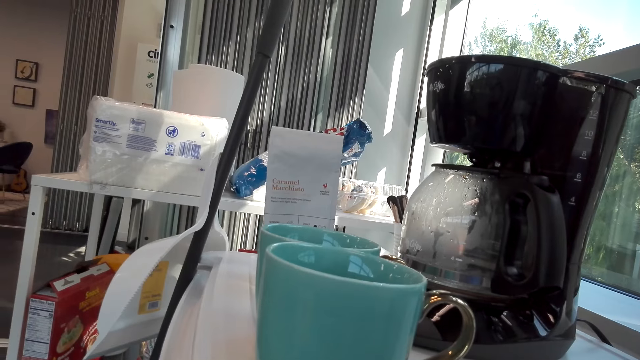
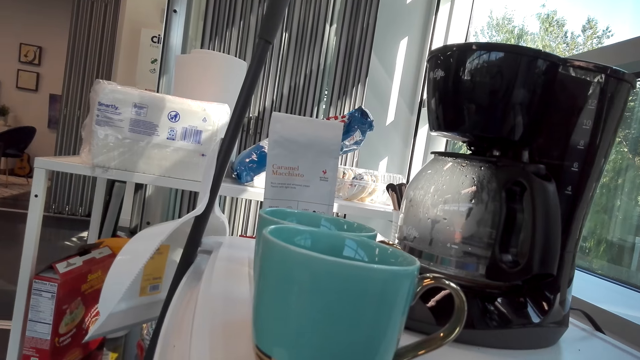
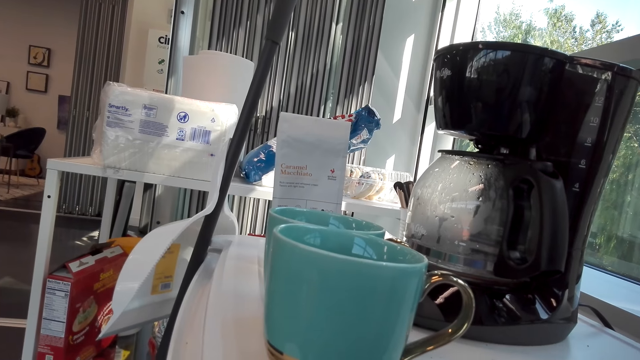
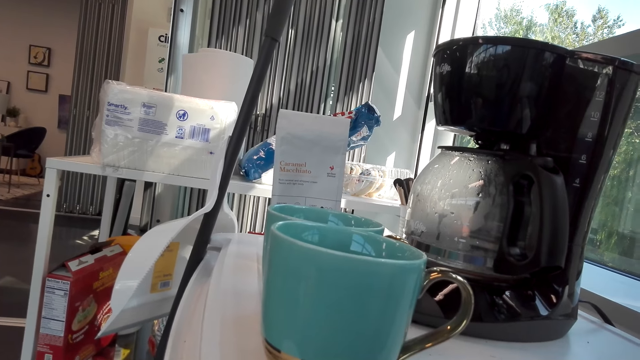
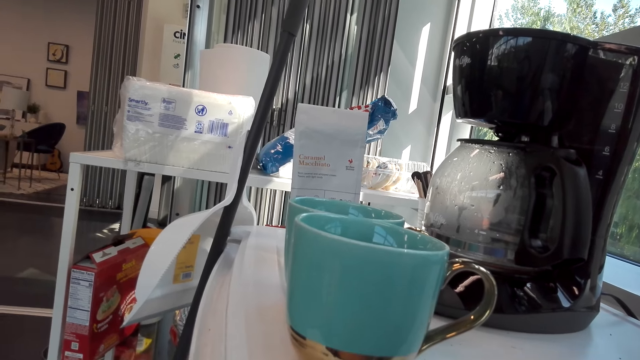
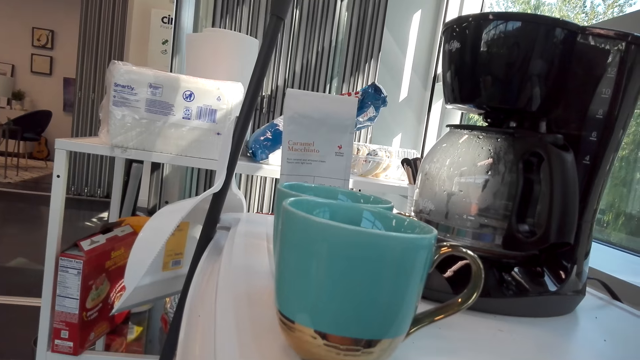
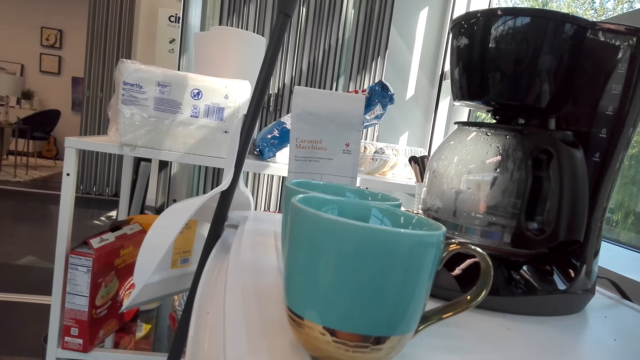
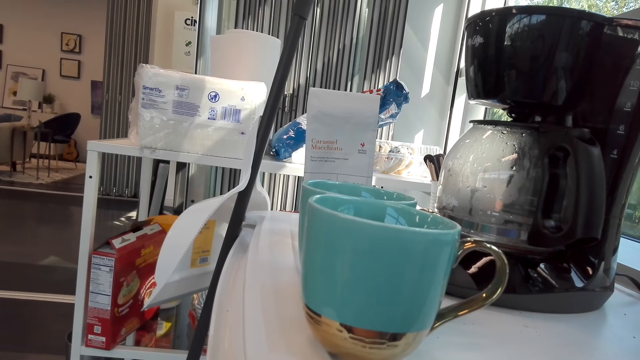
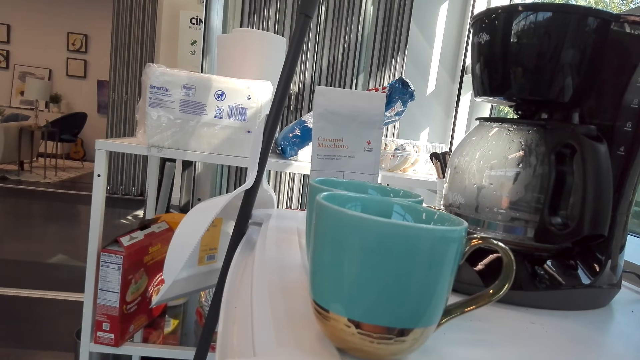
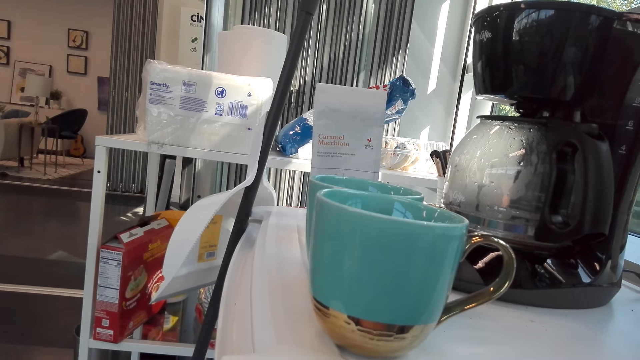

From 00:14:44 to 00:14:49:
The camera wearer looks at the coffee machine.

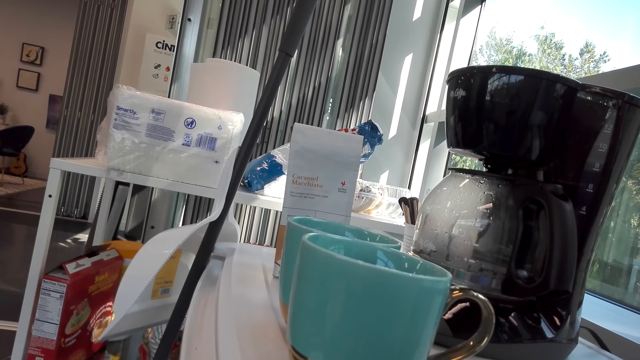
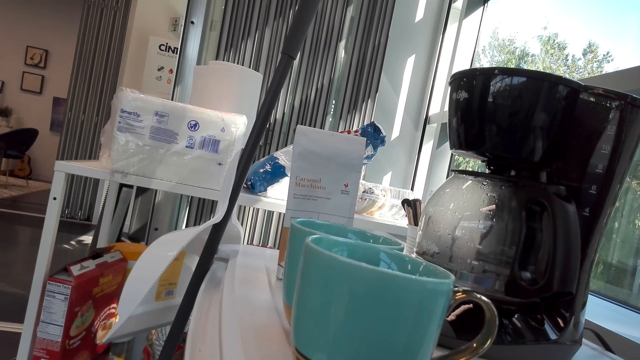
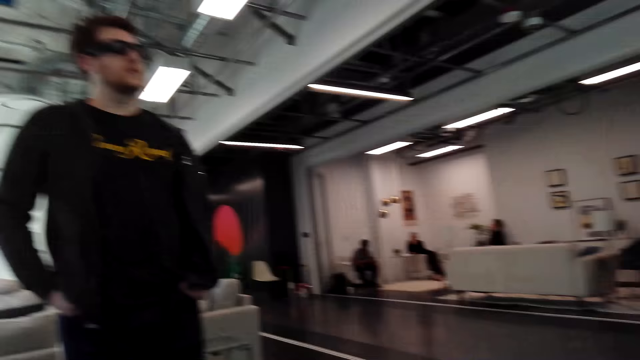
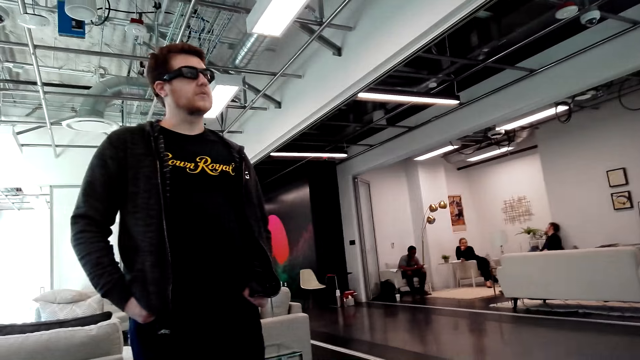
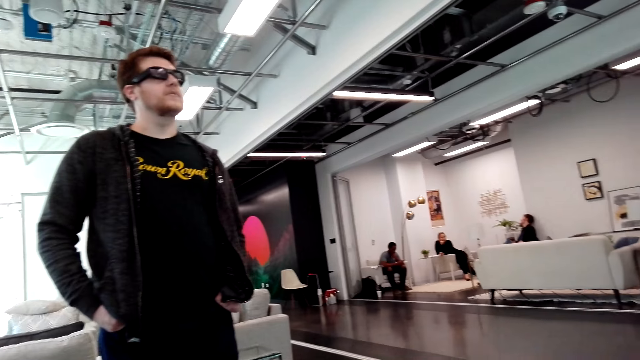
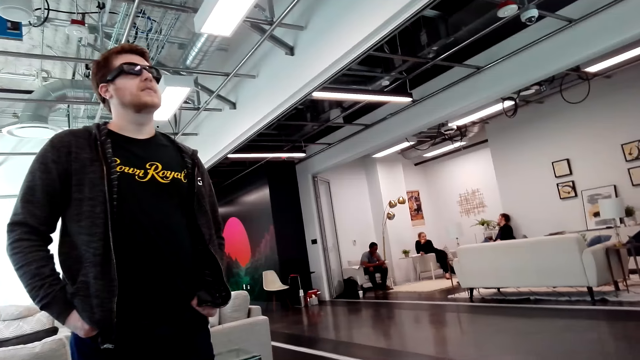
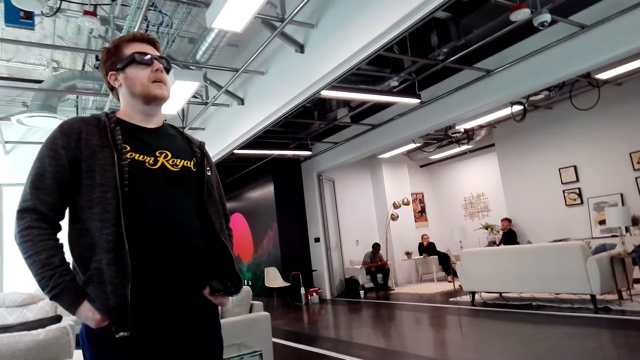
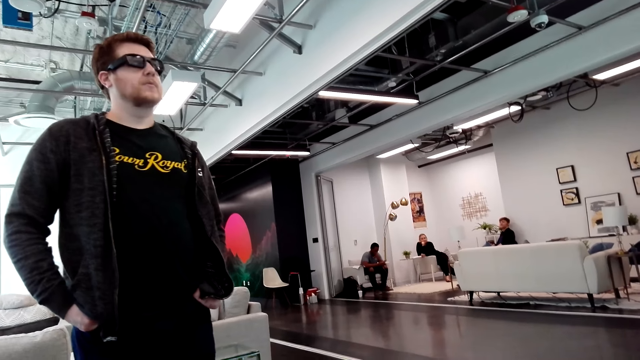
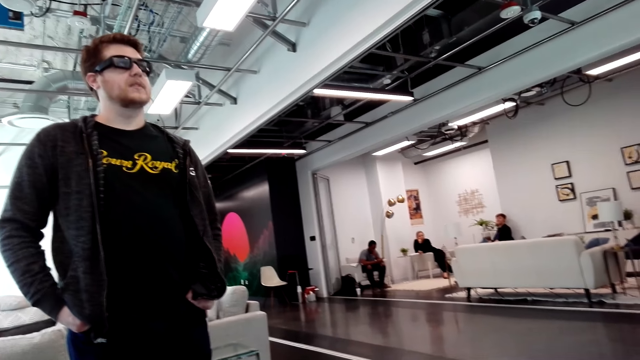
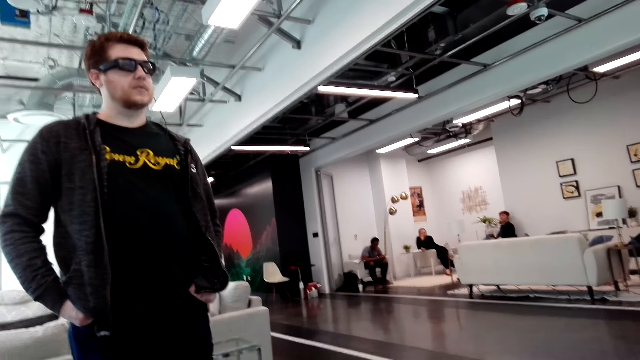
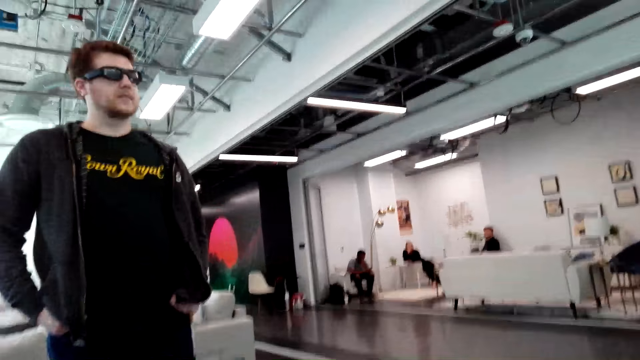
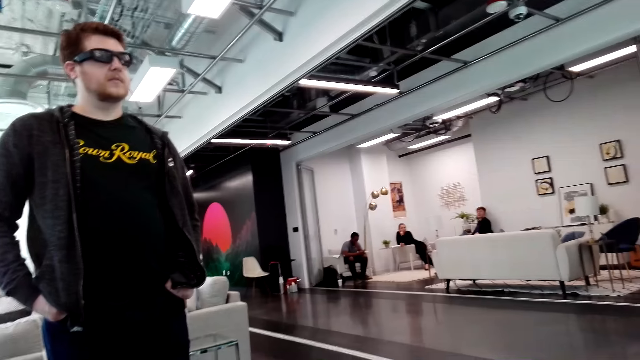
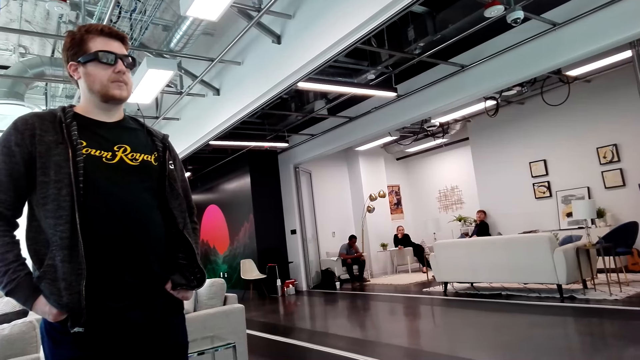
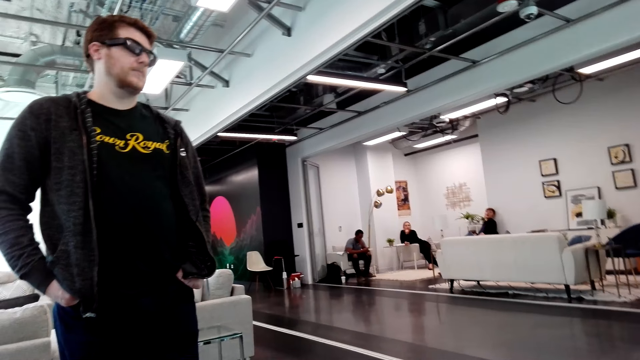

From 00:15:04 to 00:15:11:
A person speaks to the camera wearer.

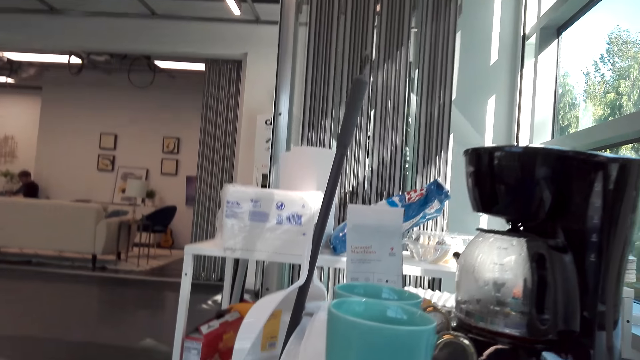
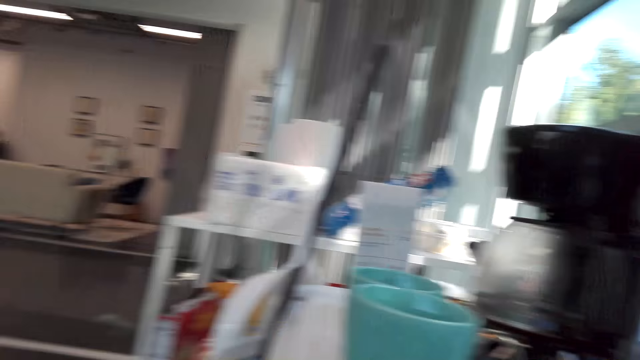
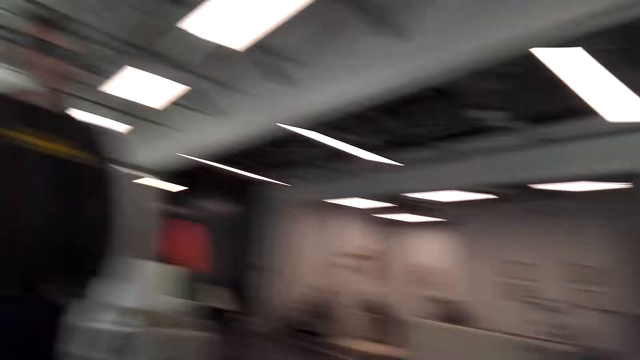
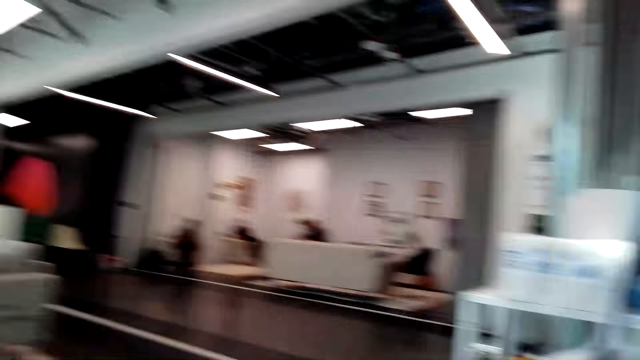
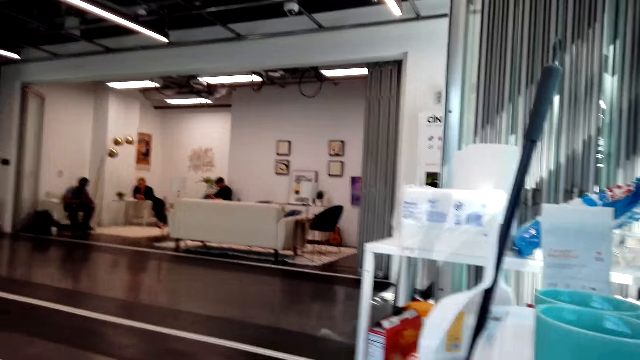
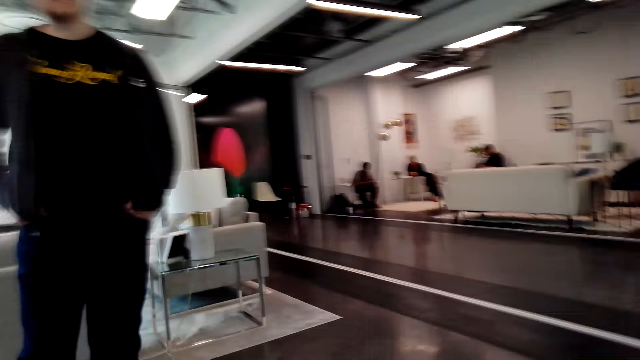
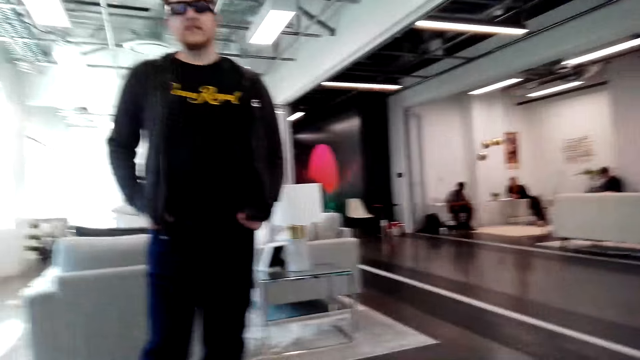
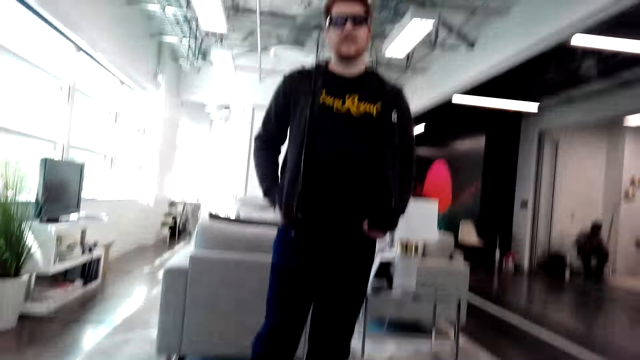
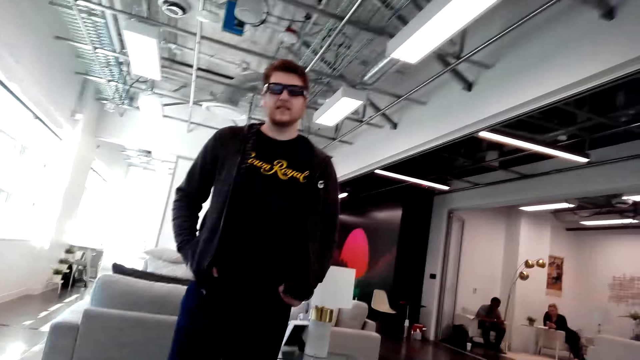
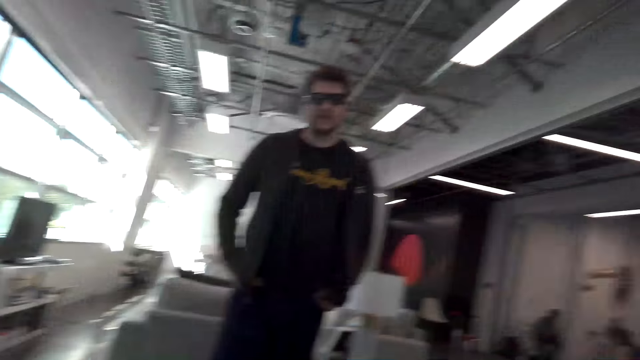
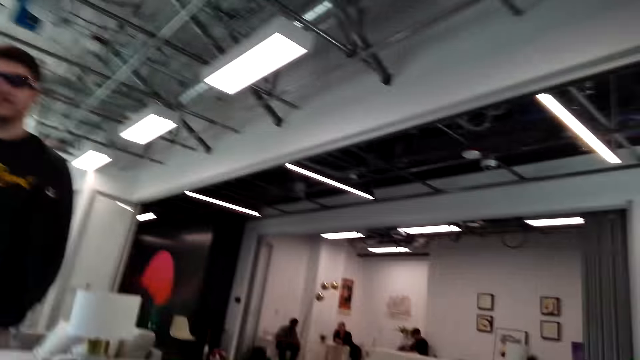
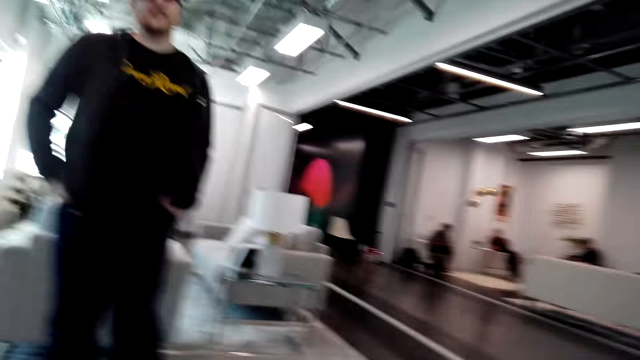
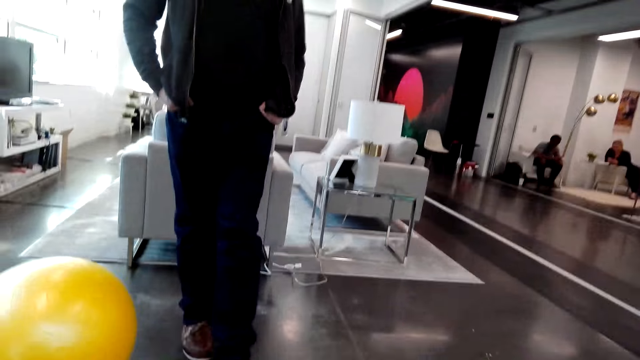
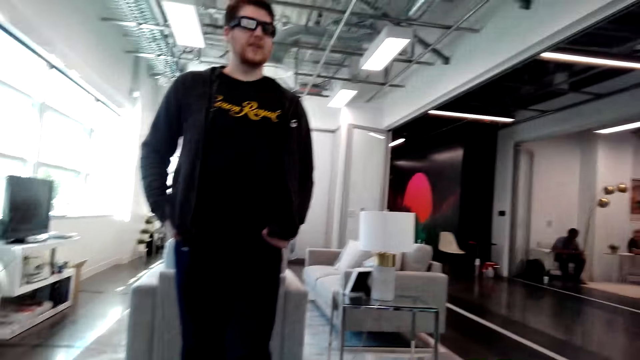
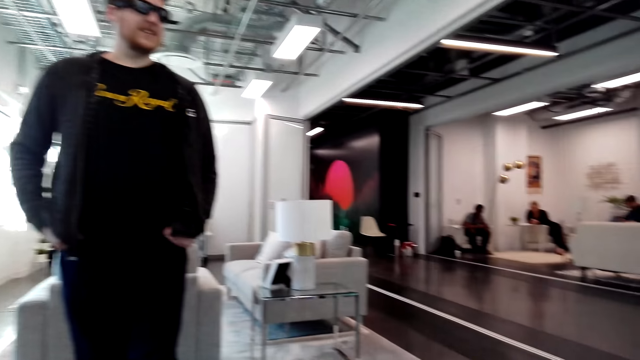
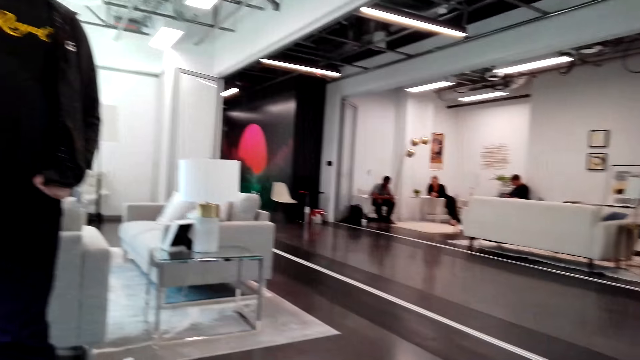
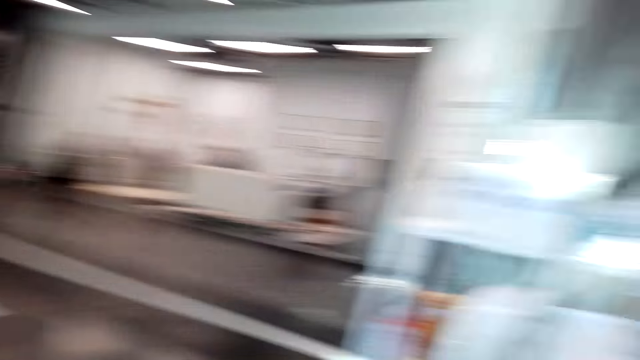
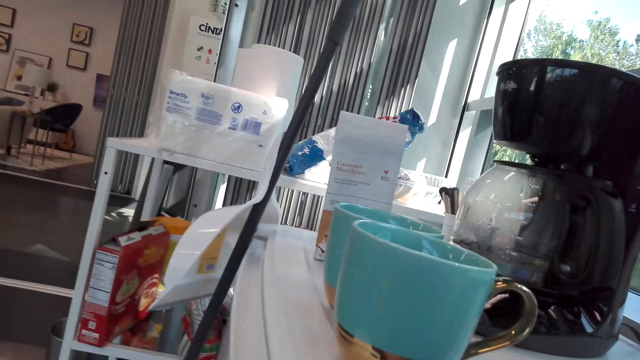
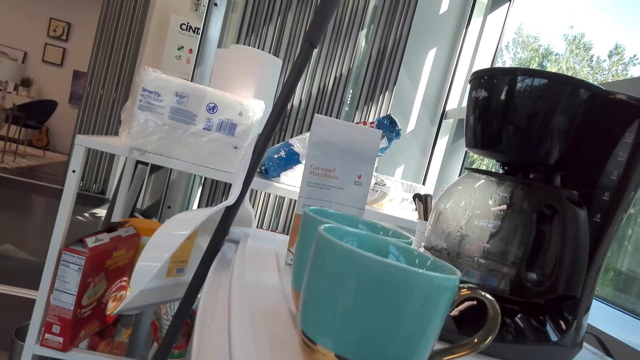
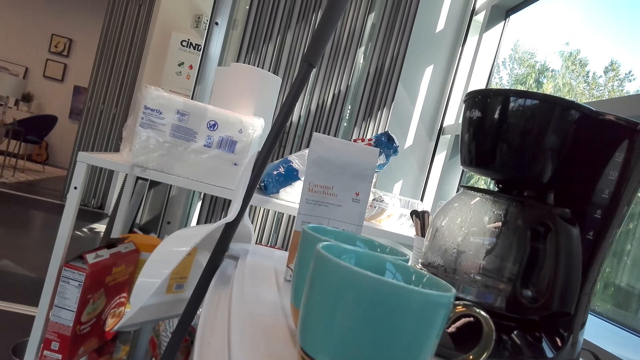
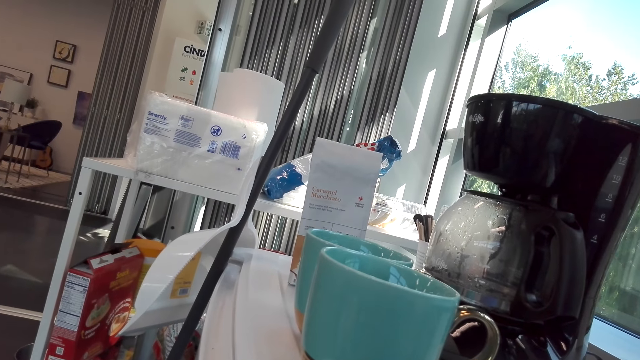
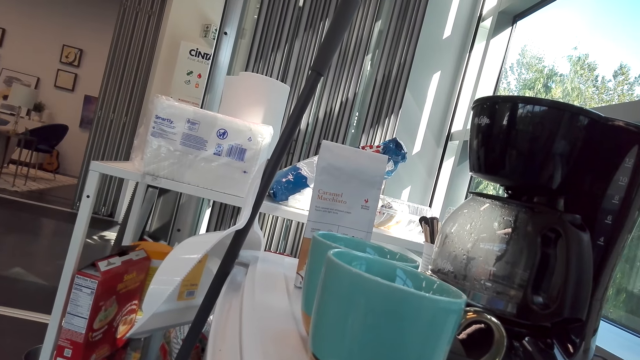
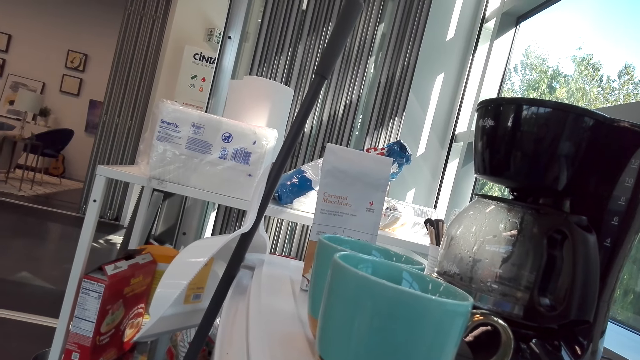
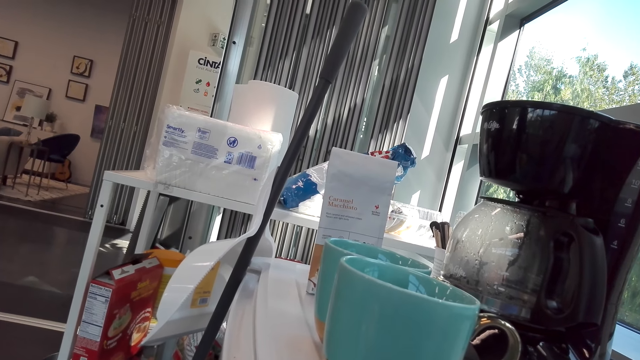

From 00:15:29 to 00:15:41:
The camera wearer looks around. They look at a man. They look at the coffee machine.
